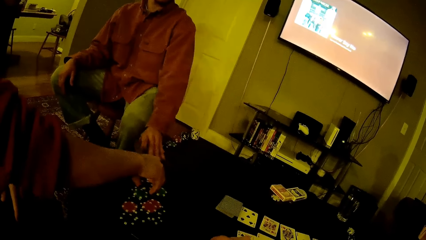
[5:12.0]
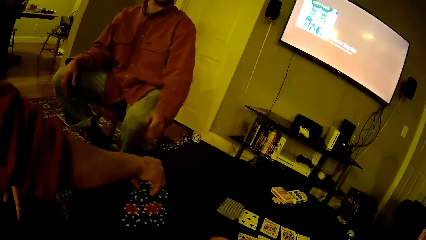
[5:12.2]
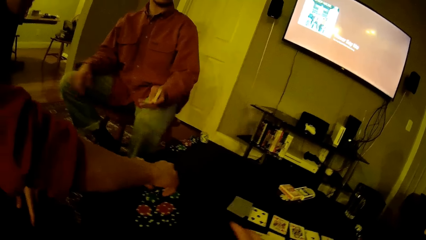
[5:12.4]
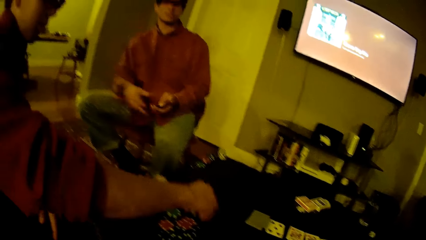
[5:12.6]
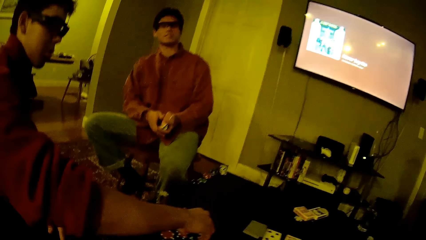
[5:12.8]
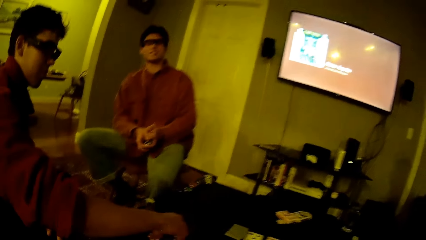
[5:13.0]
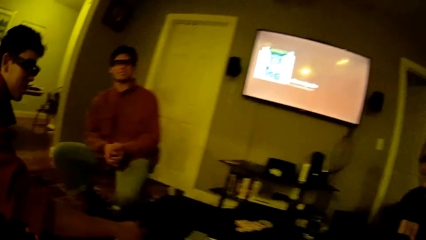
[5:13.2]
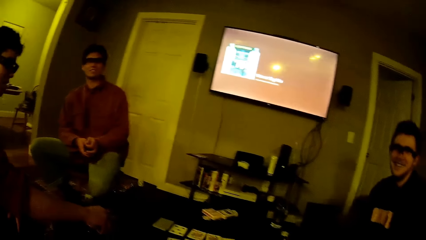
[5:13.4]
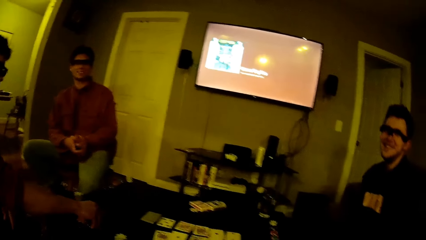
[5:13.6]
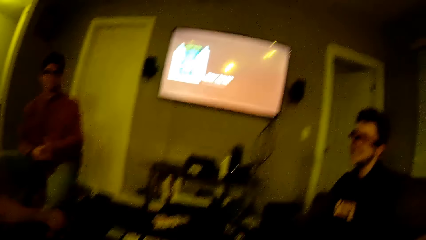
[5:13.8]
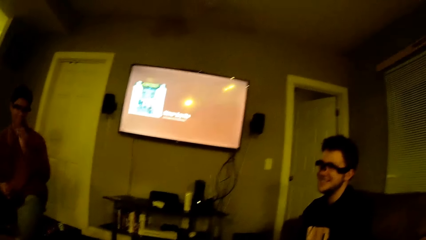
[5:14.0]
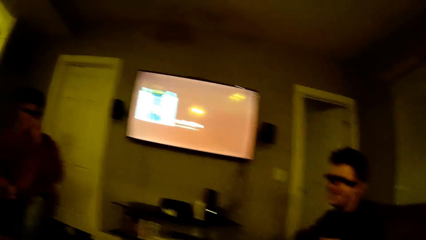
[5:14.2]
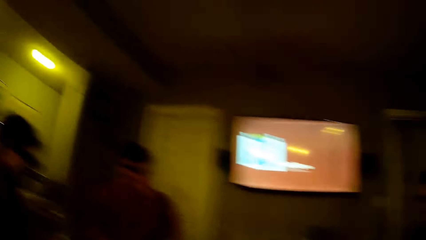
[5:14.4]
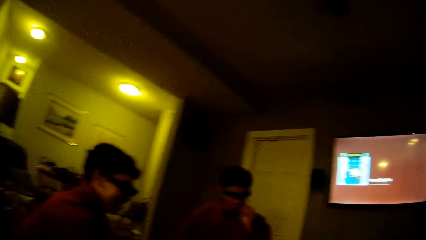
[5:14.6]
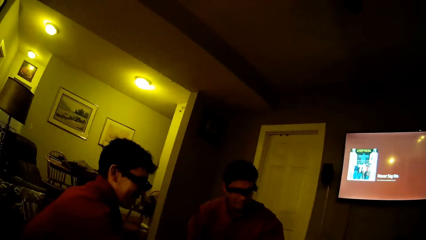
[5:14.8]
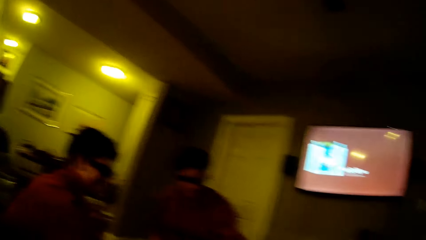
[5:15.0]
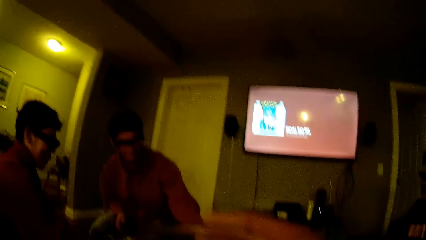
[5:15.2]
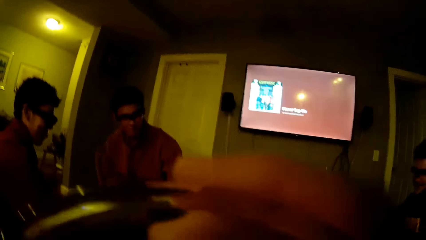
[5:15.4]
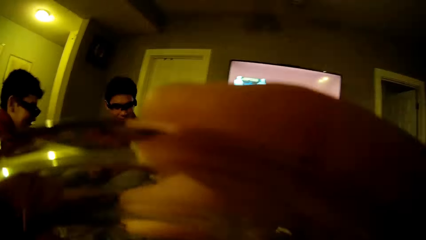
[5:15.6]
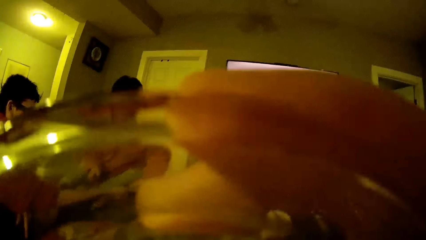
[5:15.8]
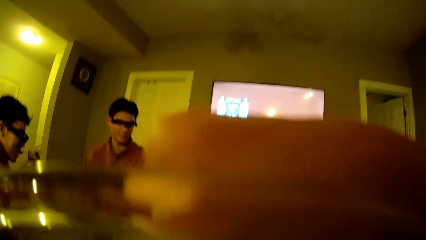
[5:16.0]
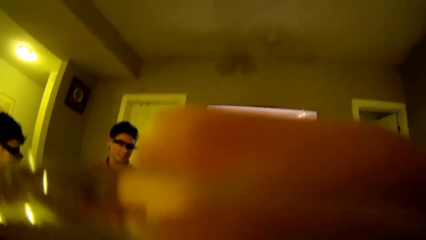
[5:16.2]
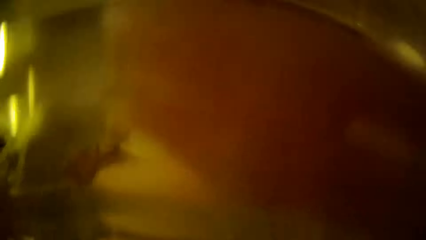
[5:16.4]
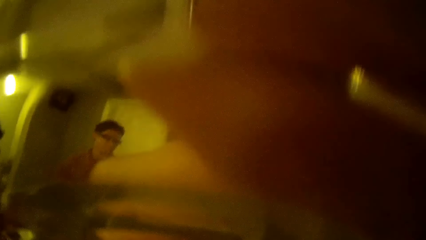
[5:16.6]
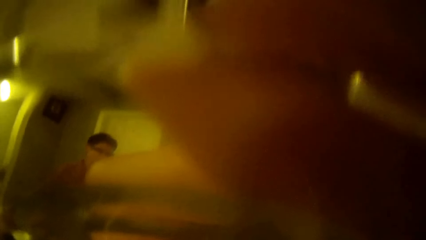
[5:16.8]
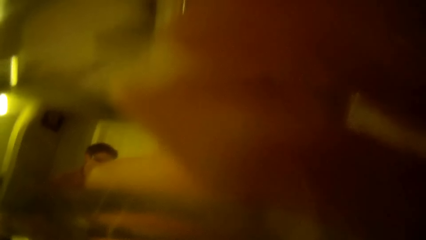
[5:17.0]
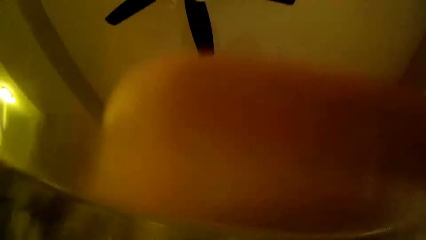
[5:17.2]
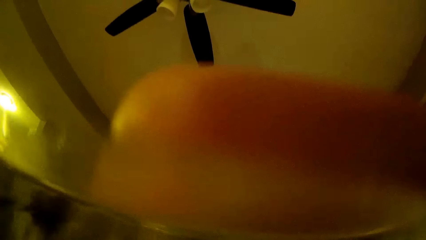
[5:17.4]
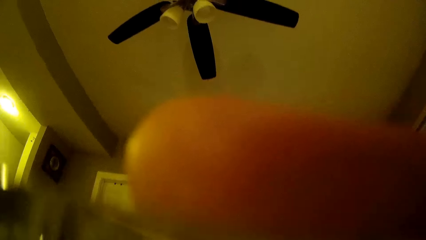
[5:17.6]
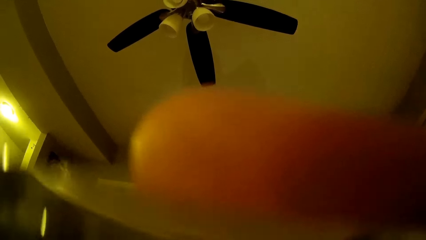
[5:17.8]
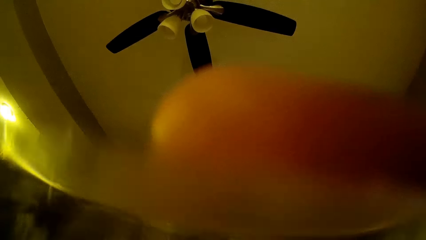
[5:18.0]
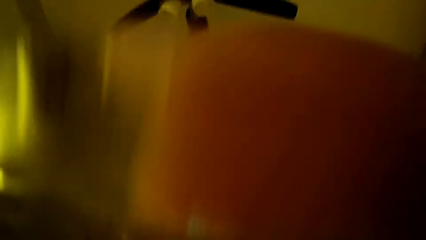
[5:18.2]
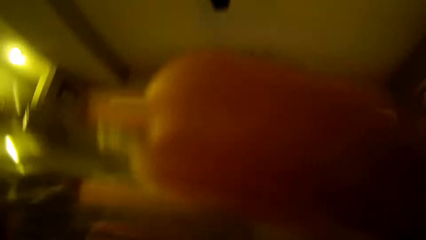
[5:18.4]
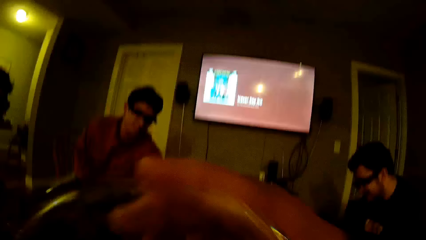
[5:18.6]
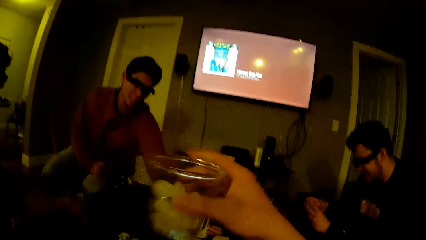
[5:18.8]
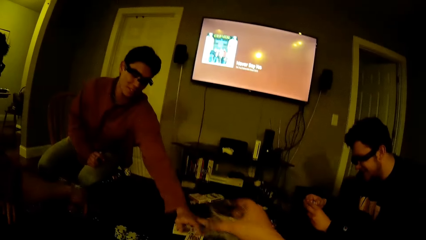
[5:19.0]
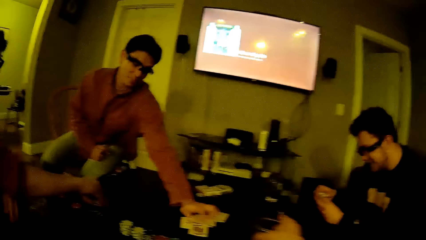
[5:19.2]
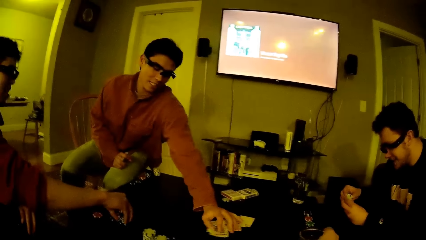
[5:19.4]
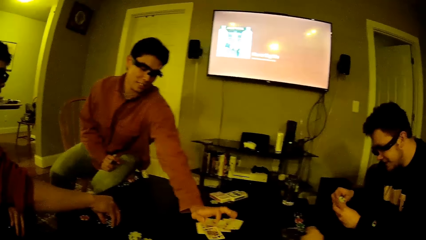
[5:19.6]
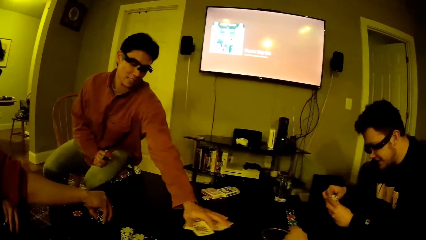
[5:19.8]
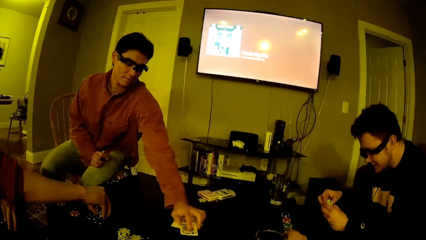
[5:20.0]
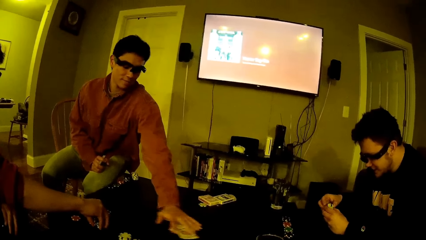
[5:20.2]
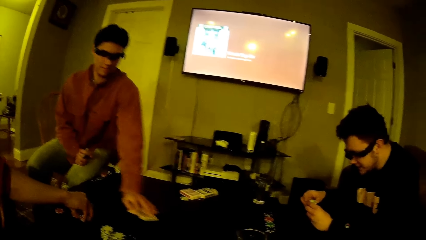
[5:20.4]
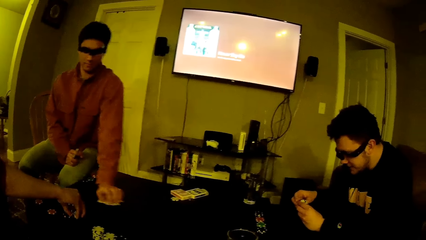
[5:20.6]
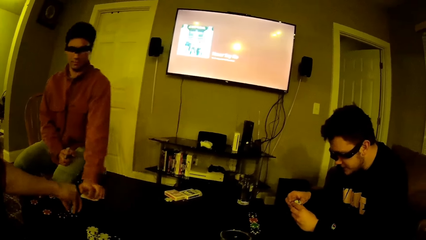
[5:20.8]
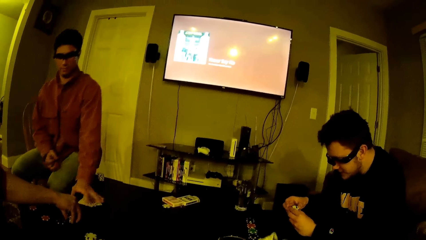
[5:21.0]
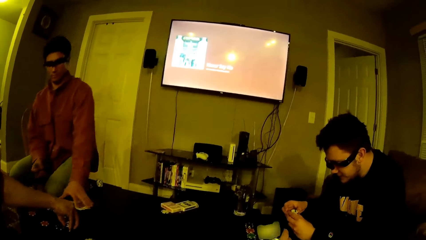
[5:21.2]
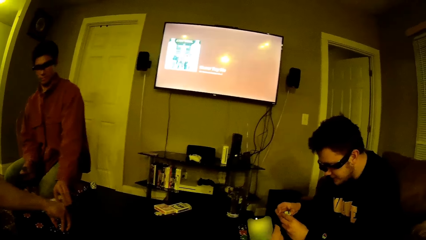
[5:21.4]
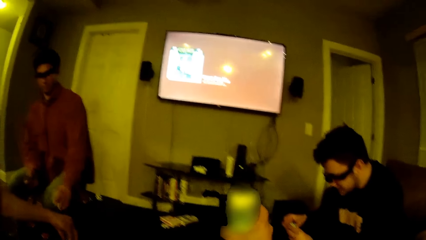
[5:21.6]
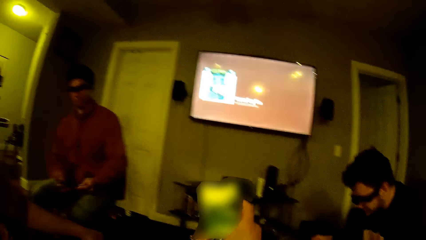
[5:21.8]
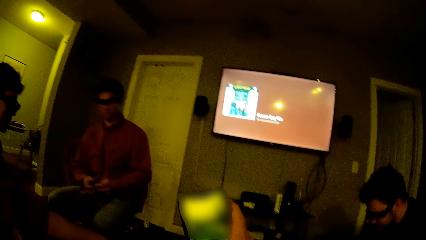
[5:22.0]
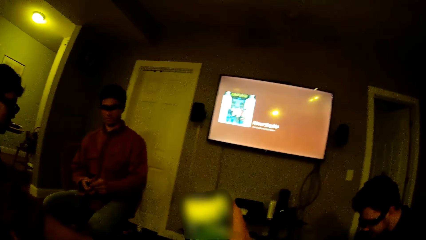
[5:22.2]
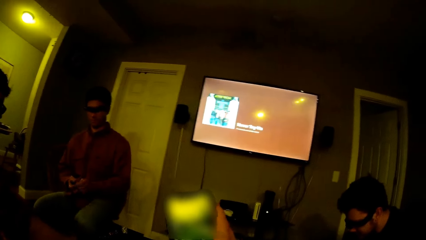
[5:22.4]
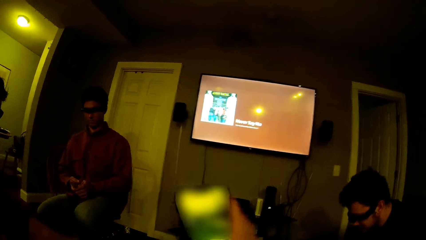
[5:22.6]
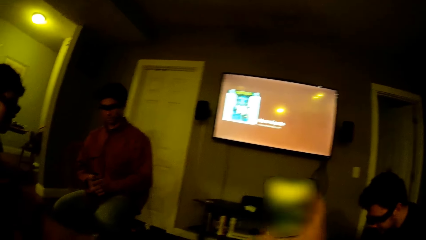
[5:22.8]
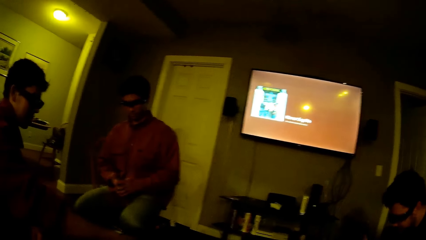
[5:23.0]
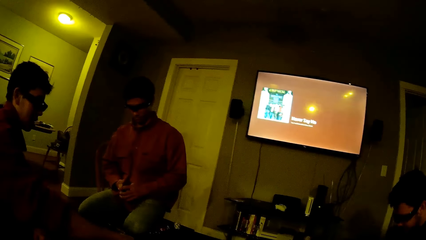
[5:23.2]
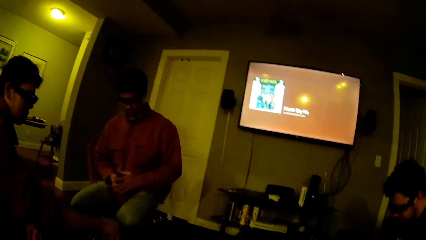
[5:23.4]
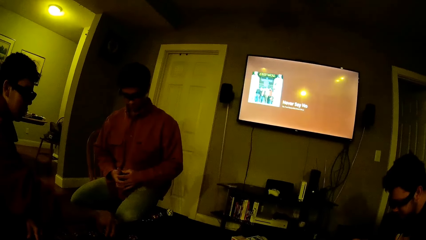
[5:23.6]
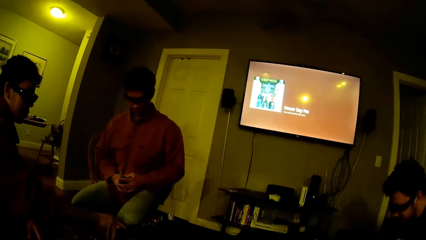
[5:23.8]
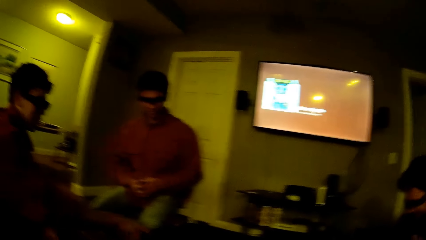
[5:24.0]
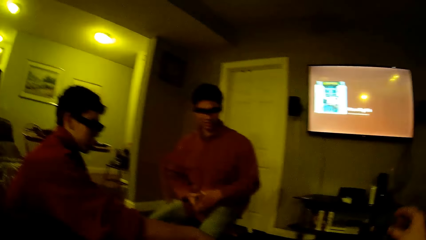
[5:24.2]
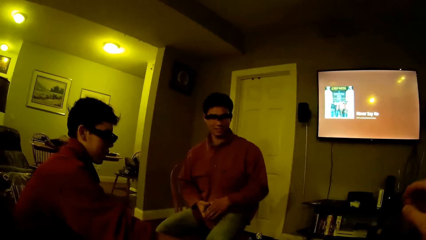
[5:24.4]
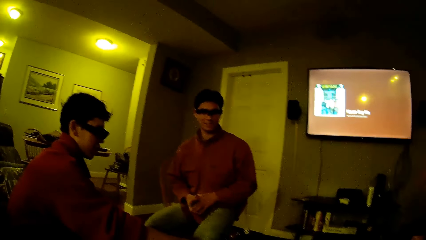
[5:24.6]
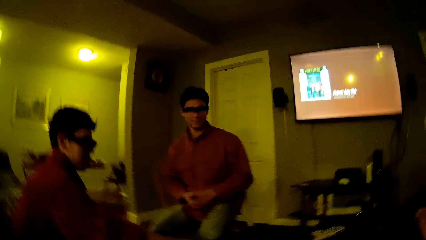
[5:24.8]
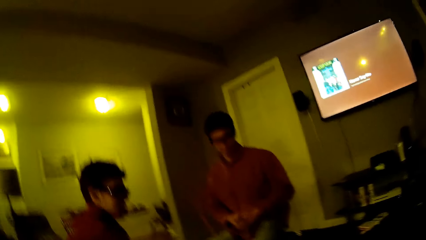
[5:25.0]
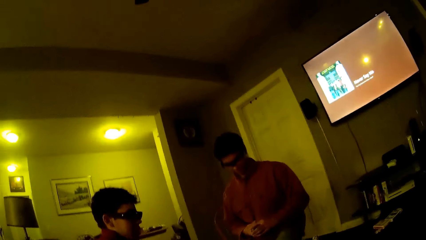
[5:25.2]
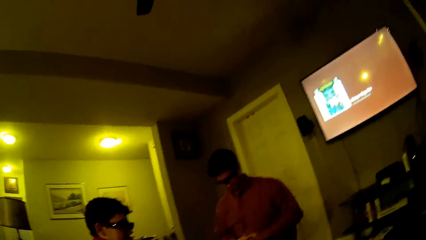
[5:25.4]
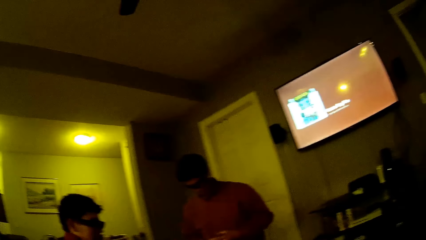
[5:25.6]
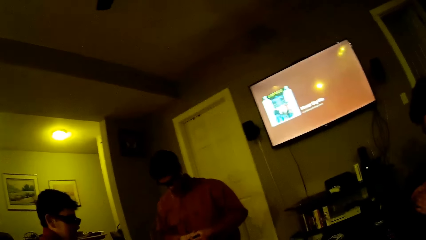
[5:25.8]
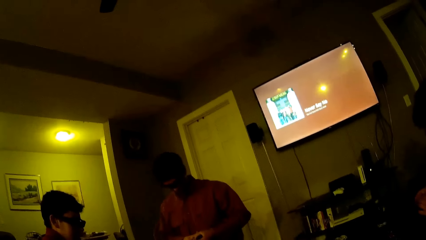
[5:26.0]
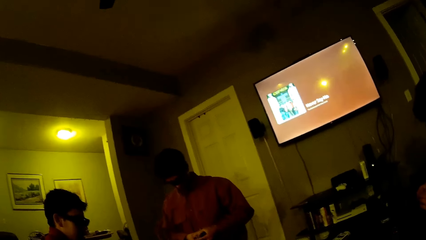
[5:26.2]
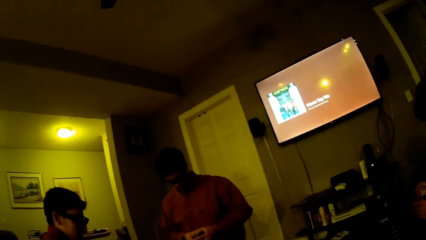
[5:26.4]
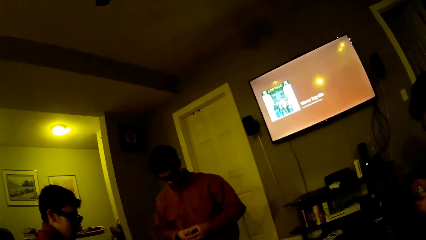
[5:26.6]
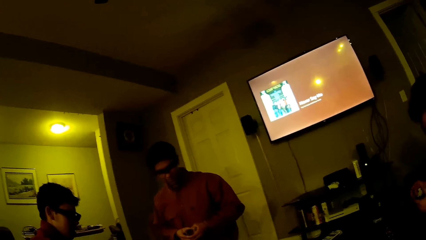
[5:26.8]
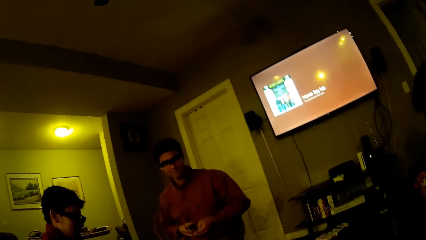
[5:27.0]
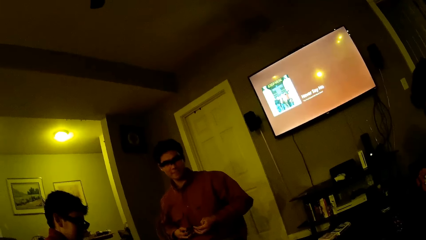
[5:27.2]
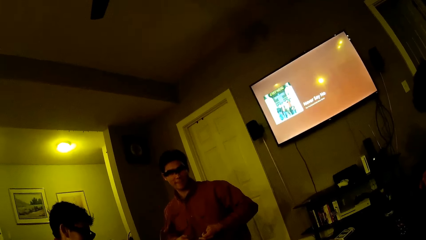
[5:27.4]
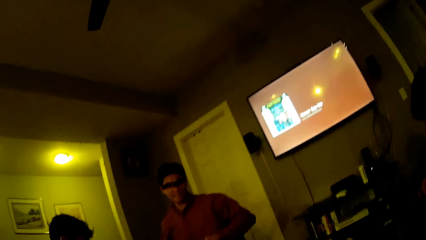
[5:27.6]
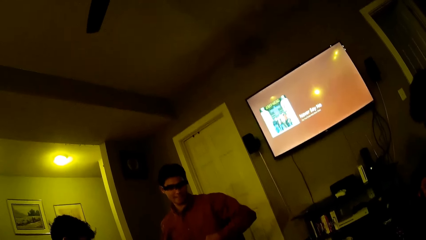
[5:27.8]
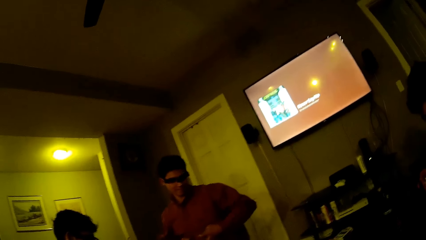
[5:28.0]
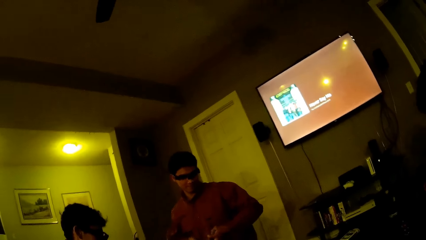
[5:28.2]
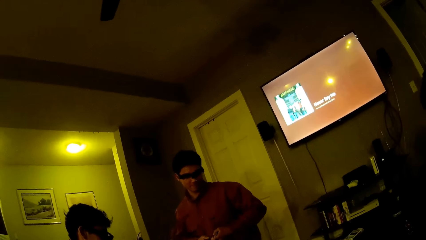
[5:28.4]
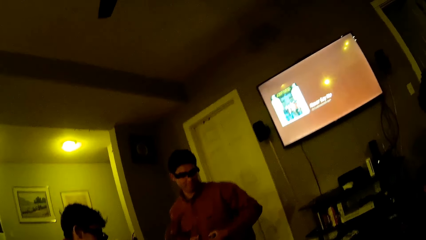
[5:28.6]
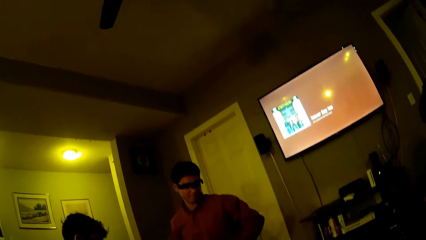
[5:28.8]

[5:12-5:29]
A man holds the game cards with both hands. The camera wearer drinks from a glass cup in his right hand. The man packs some game cards from the table with his left hand. The camera wearer drops the glass cup on the table with his right hand. He moves his body. The man holds the game cards with both hands. The camera wearer converses with three persons.
